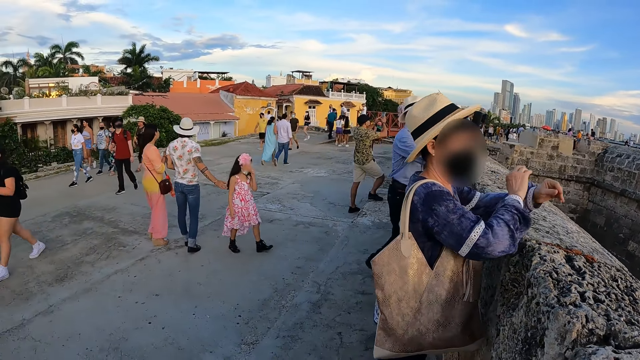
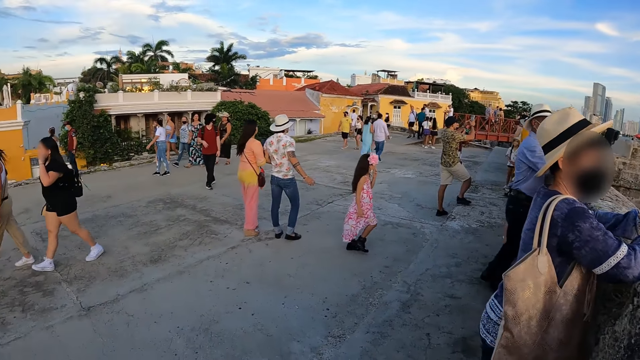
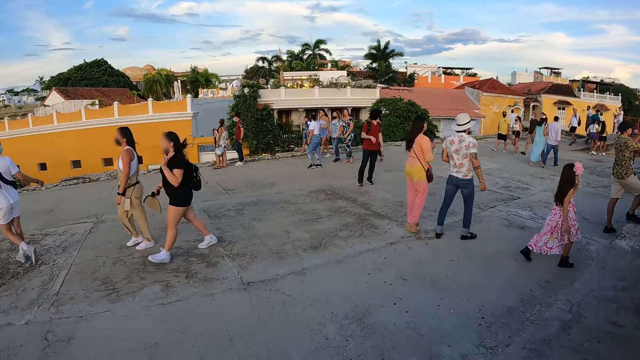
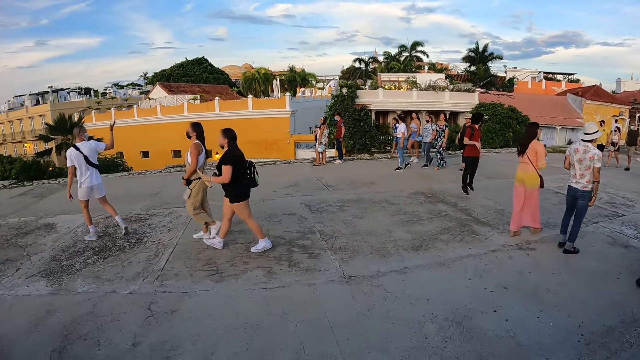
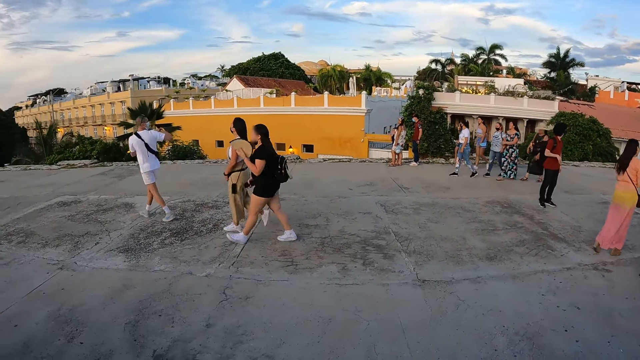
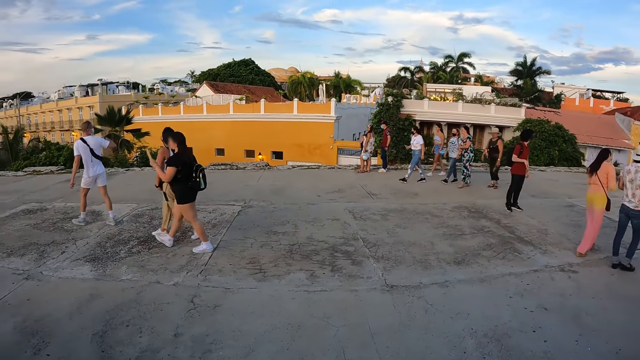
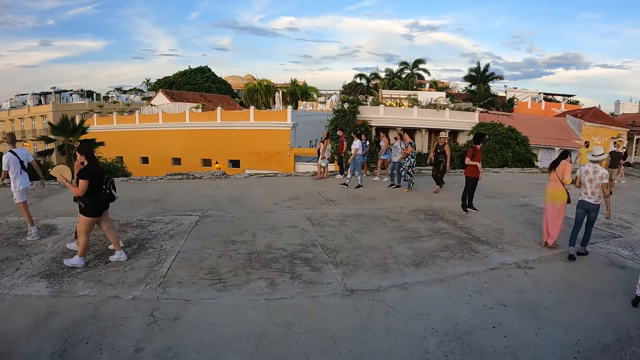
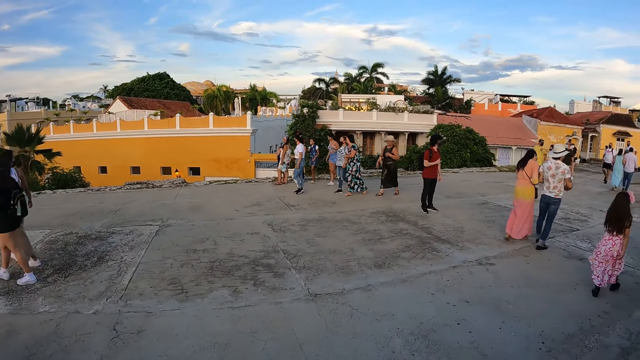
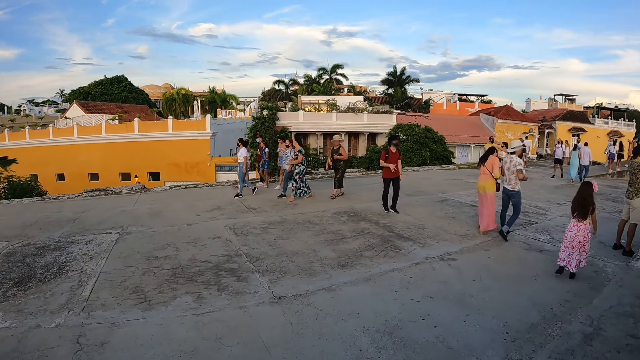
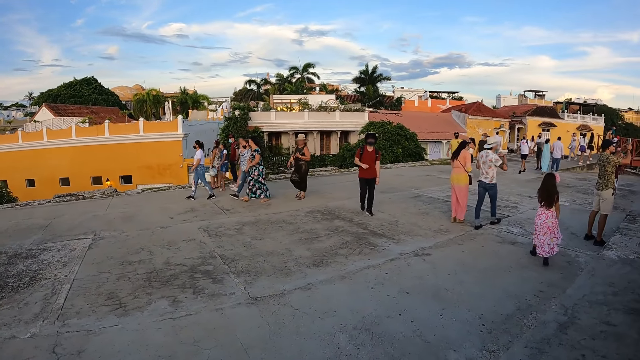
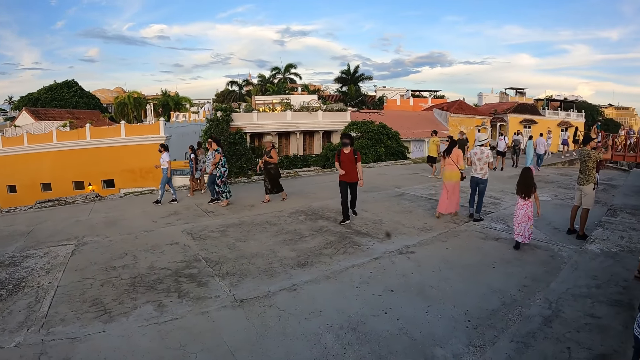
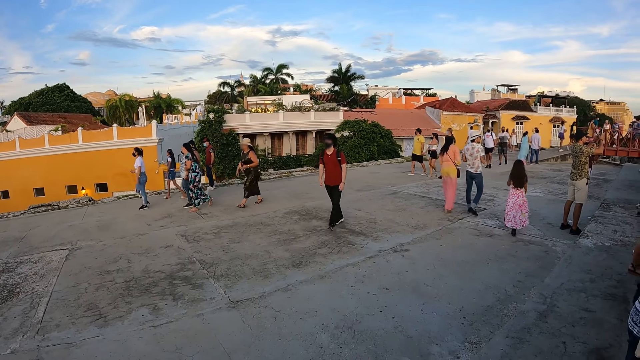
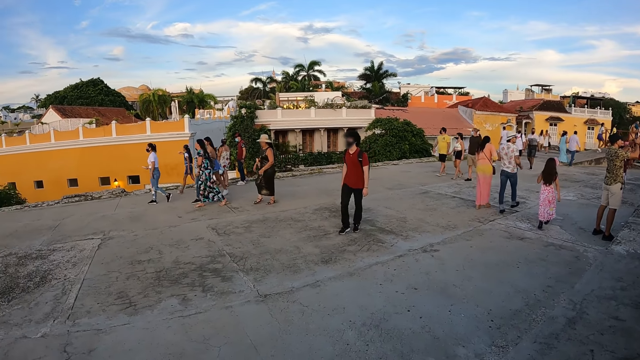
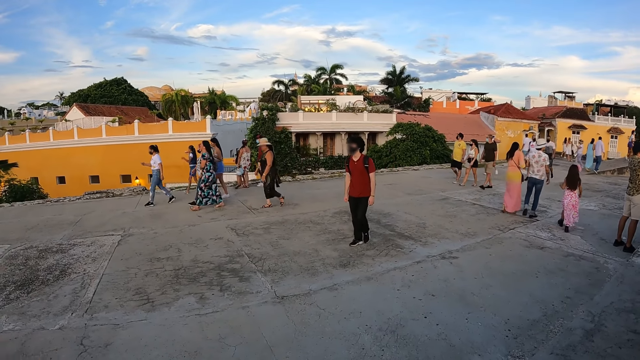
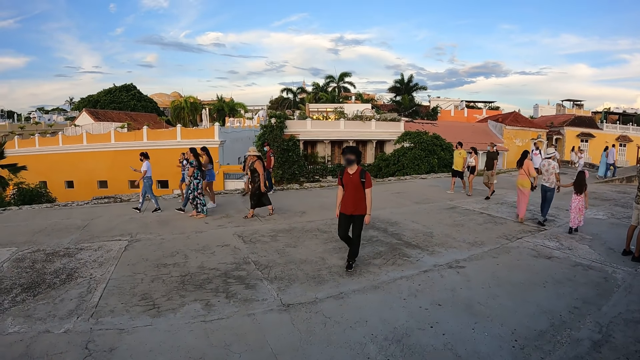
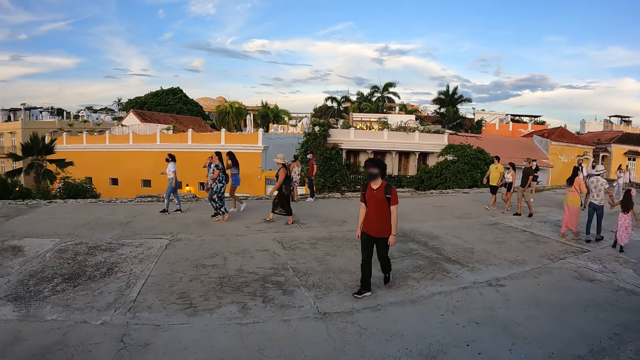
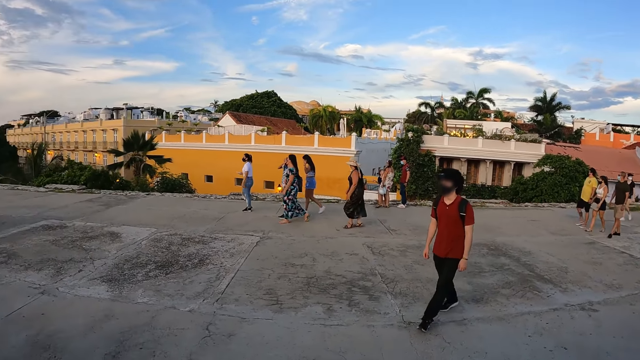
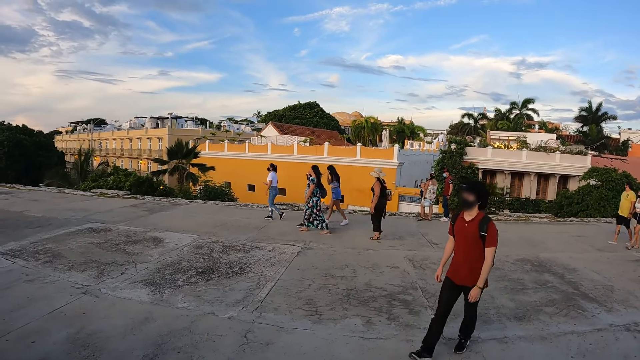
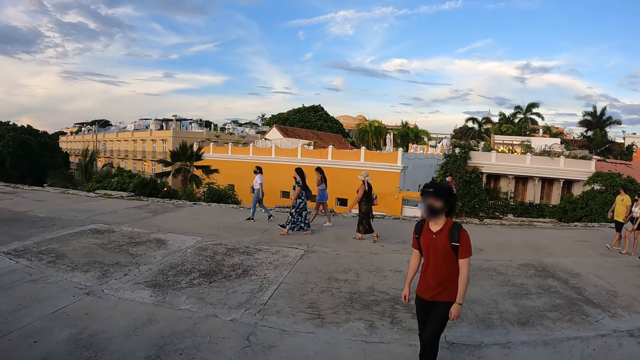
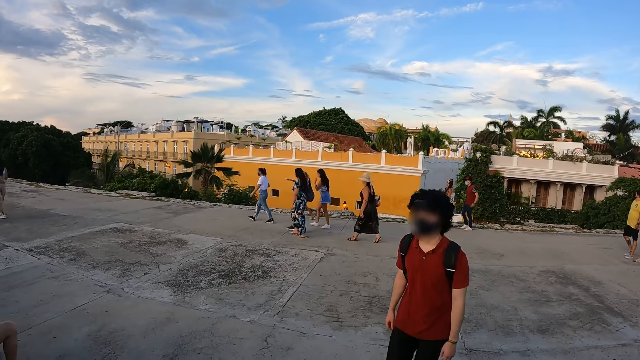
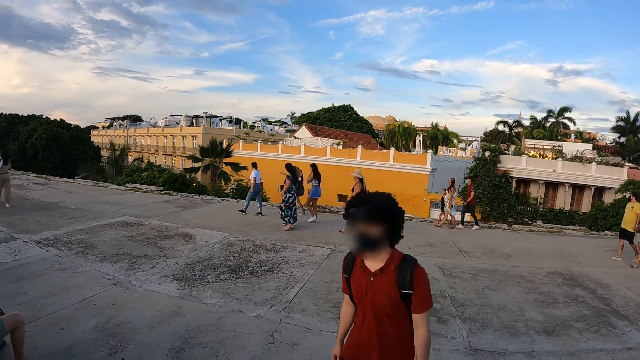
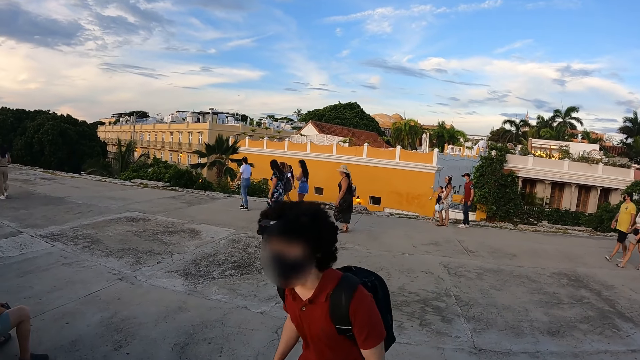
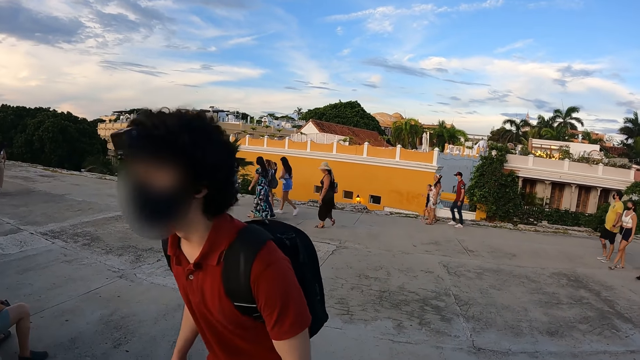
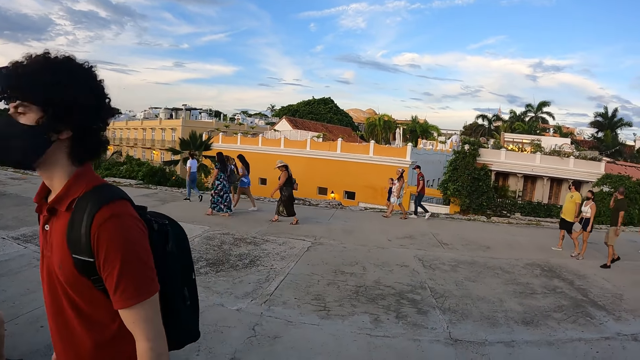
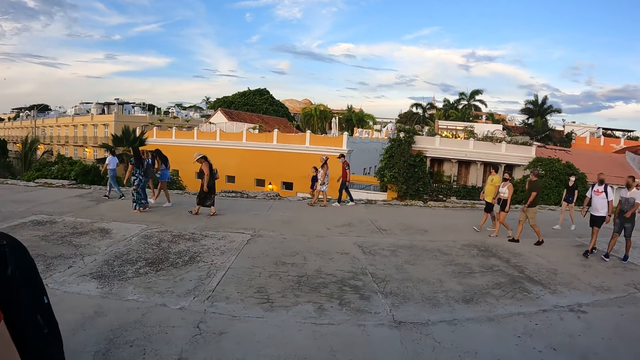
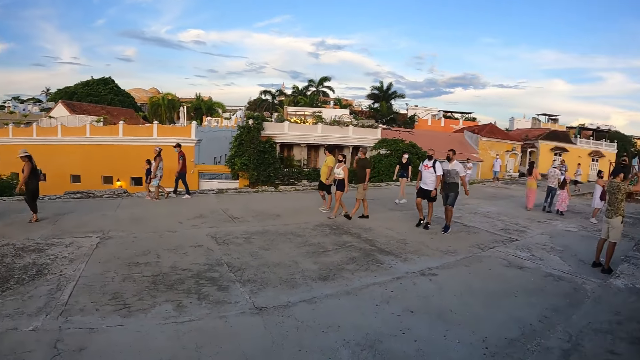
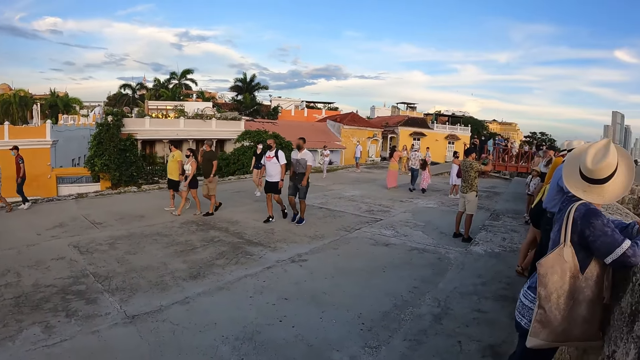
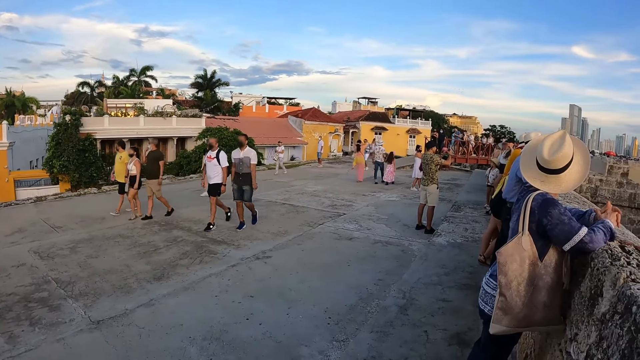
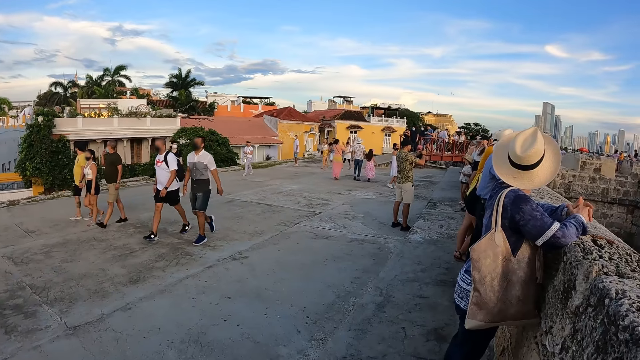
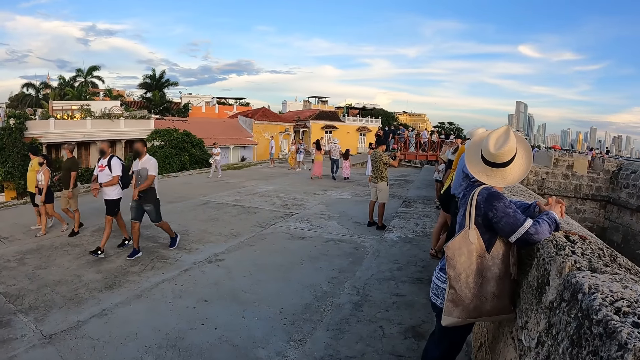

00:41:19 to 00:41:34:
The camera wearer looks around on the roof top at a group of people. A man walks towards the camera wearer. The man walks to the fence on the rooftop. The camera wearer looks around.

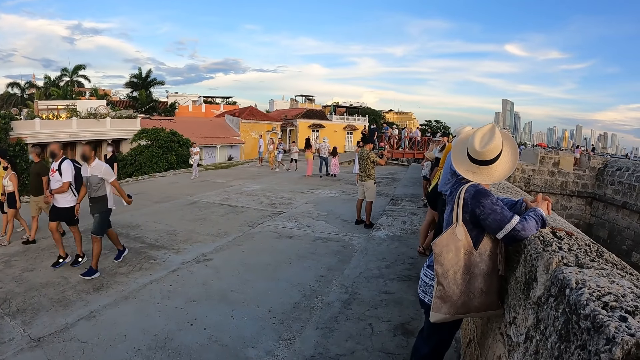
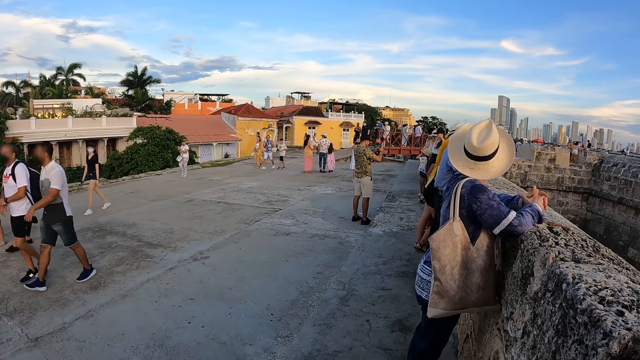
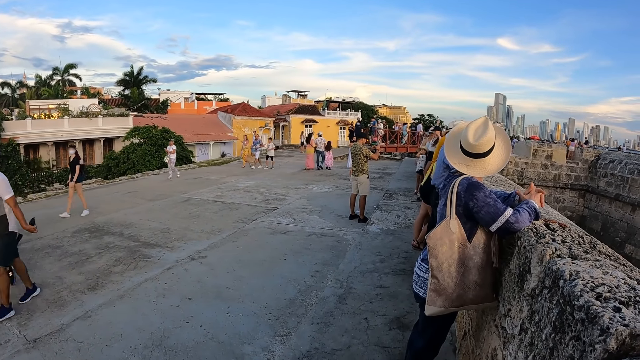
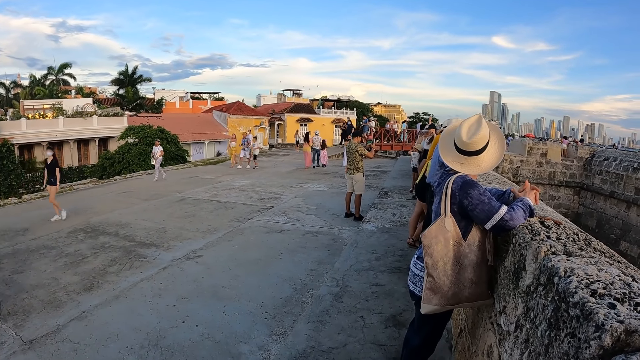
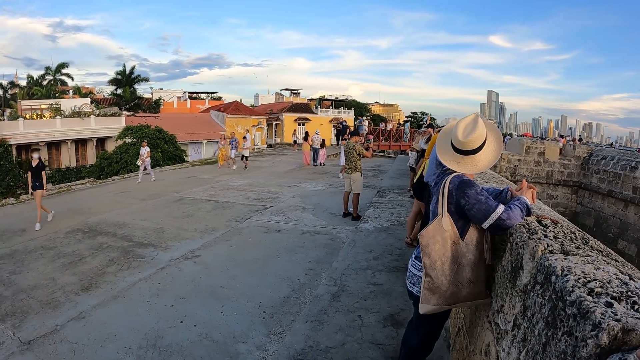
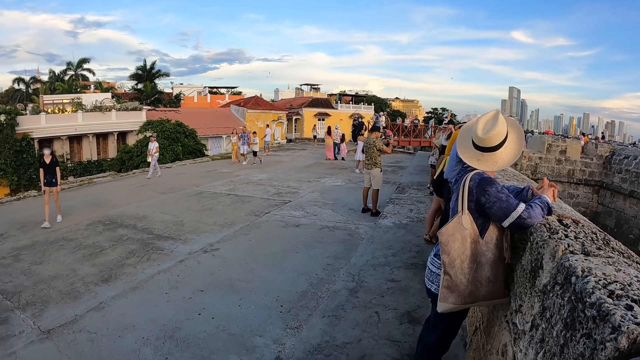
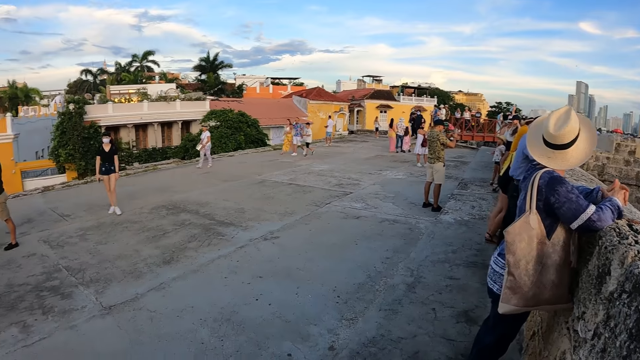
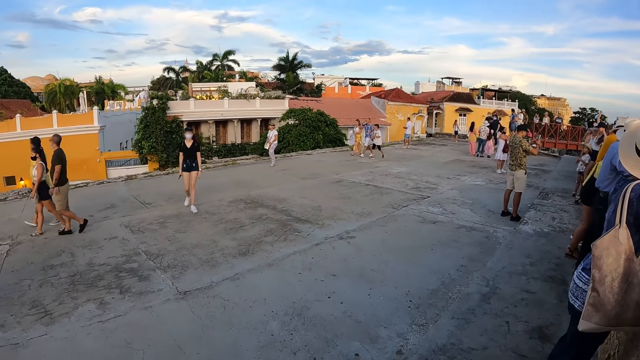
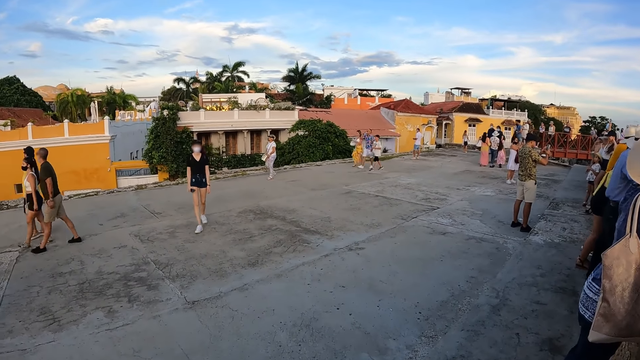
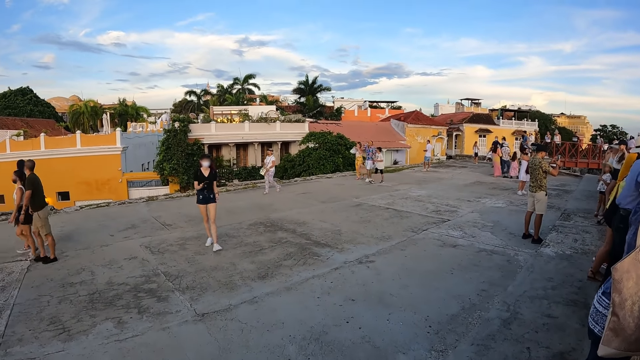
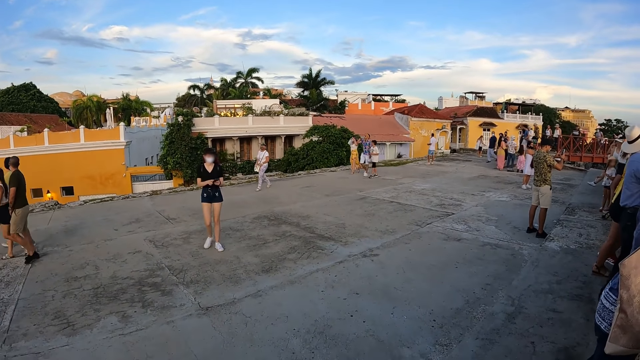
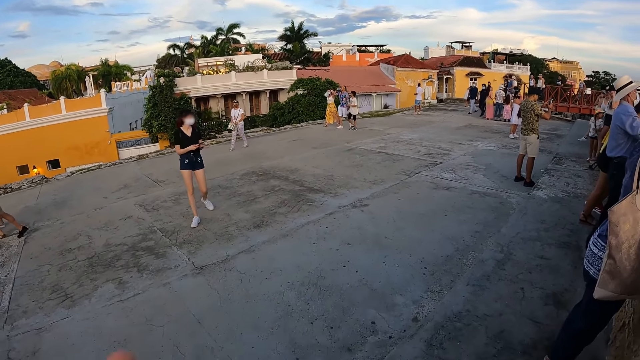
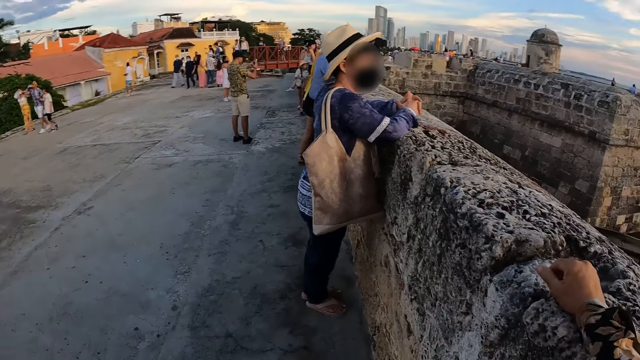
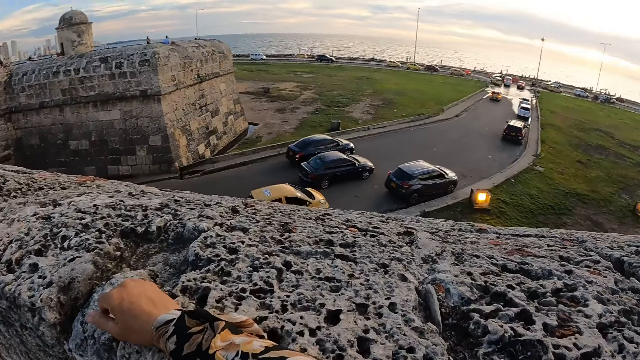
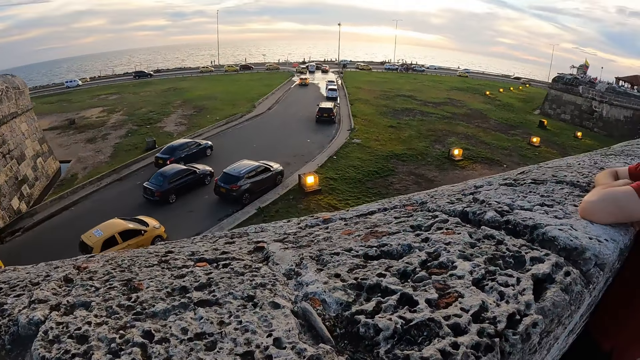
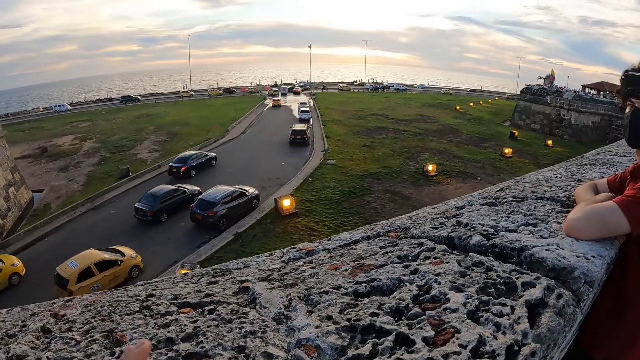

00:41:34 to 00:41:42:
A woman walks towards the camera wearer. The camera wearer looks at moving vehicles on a road.
